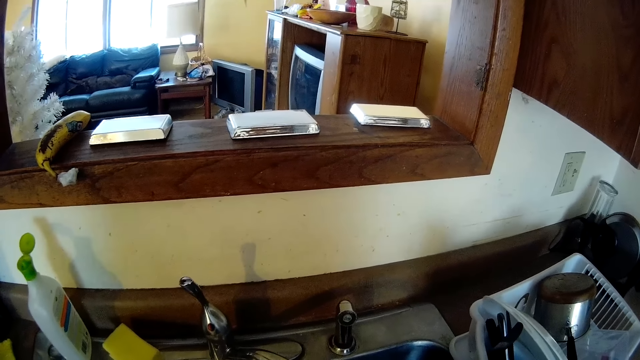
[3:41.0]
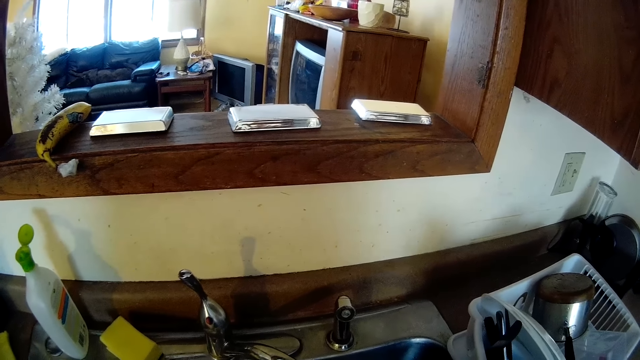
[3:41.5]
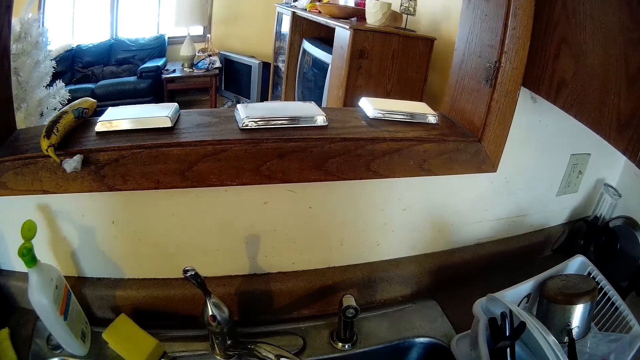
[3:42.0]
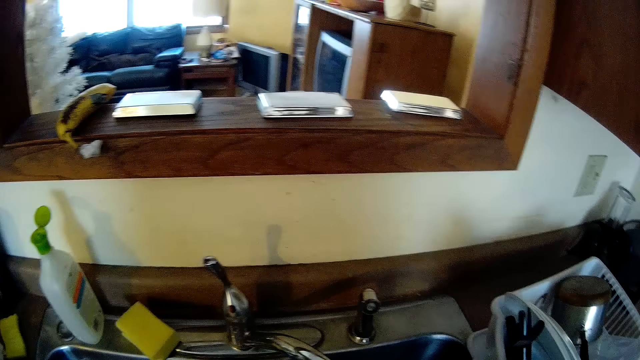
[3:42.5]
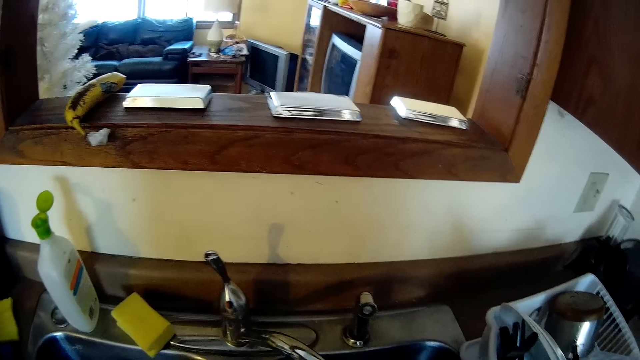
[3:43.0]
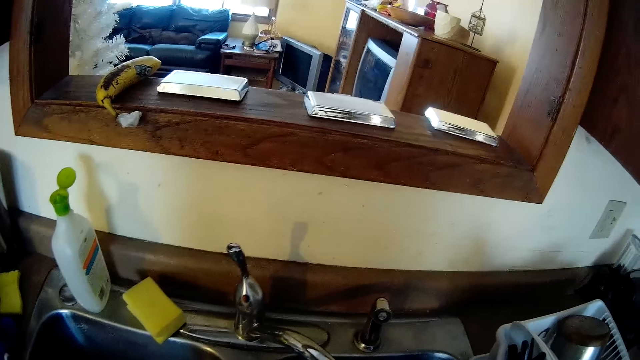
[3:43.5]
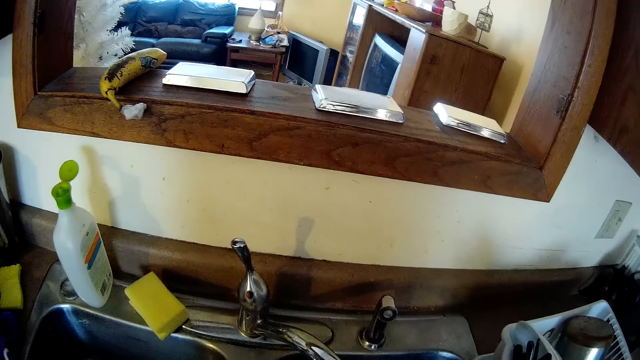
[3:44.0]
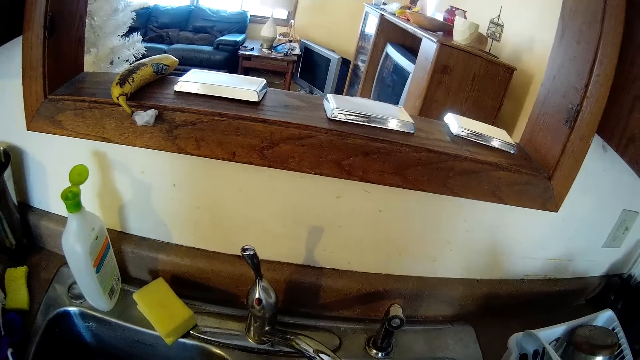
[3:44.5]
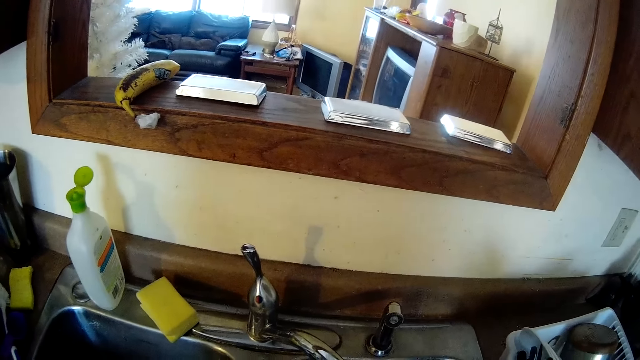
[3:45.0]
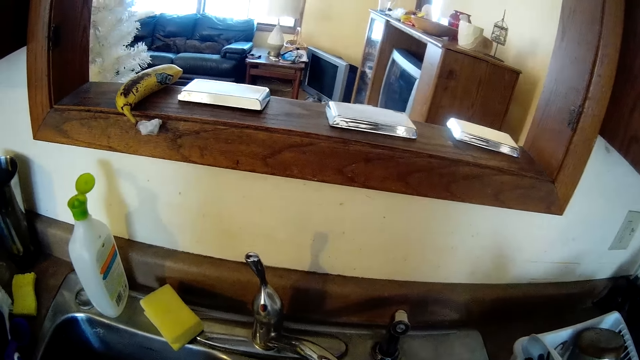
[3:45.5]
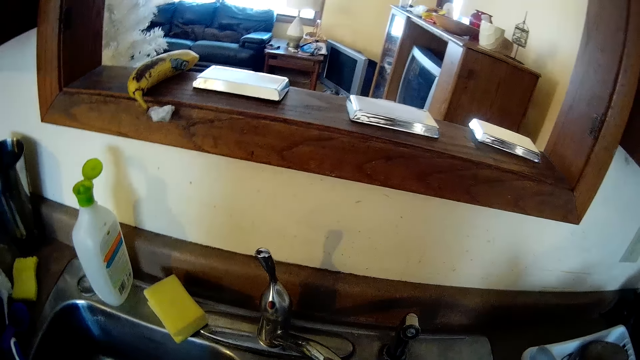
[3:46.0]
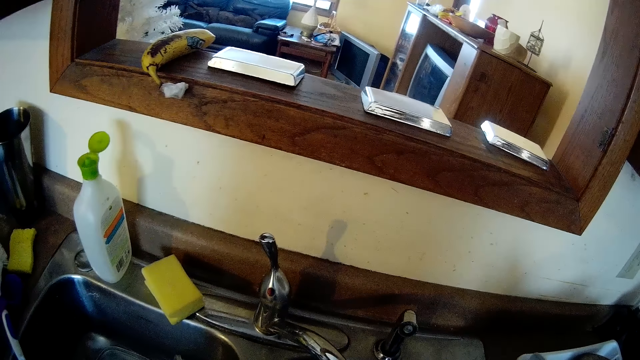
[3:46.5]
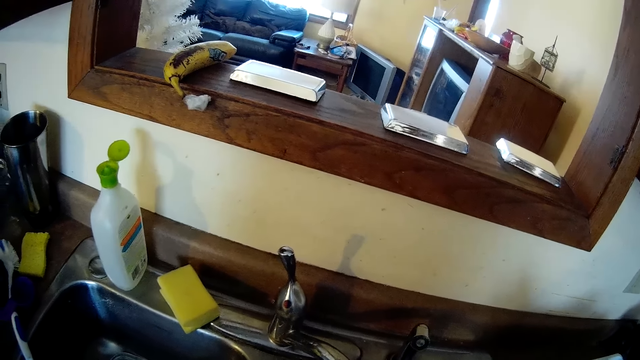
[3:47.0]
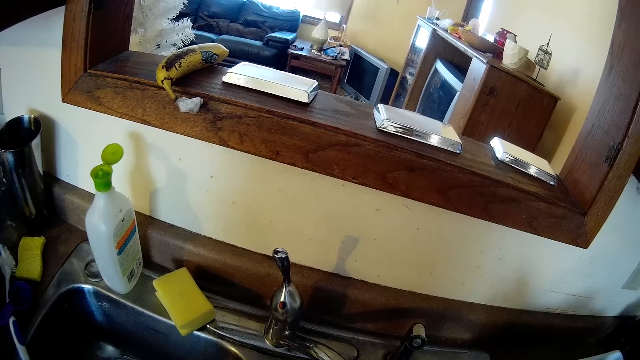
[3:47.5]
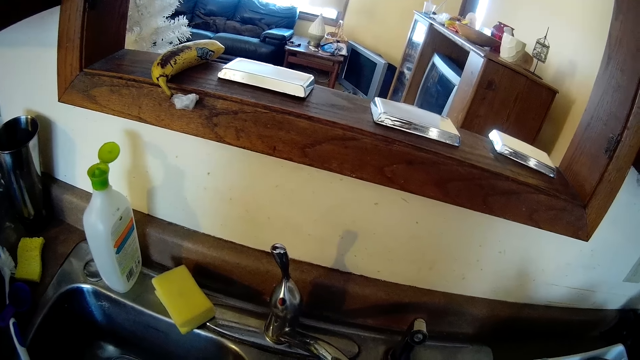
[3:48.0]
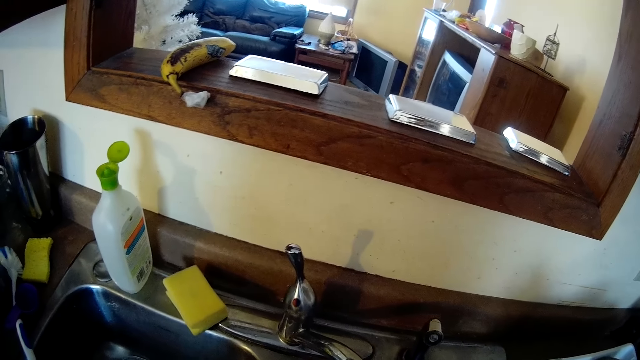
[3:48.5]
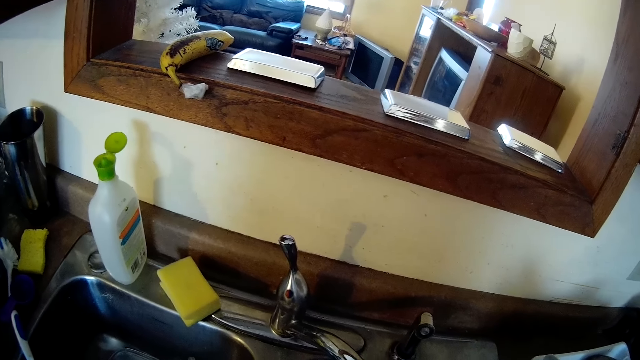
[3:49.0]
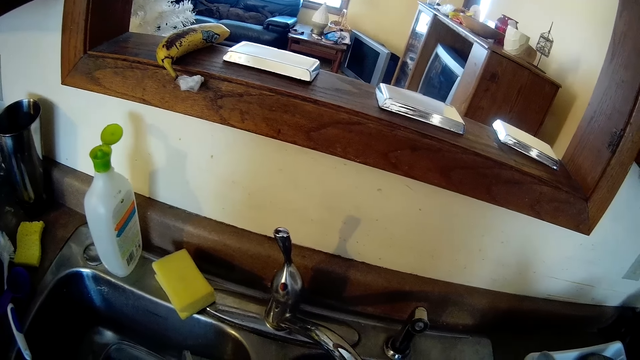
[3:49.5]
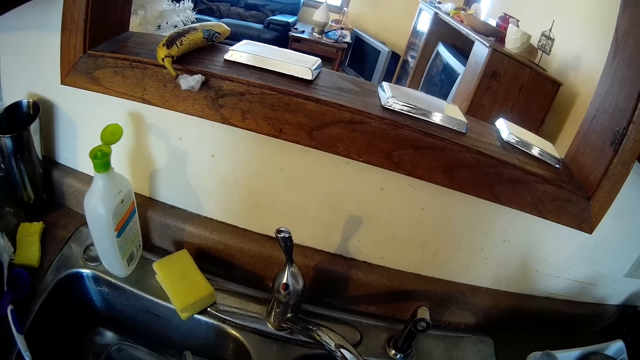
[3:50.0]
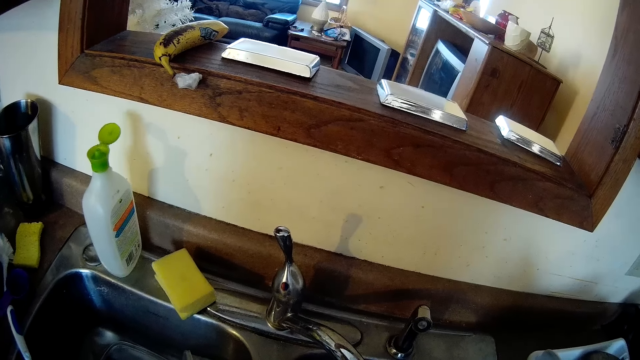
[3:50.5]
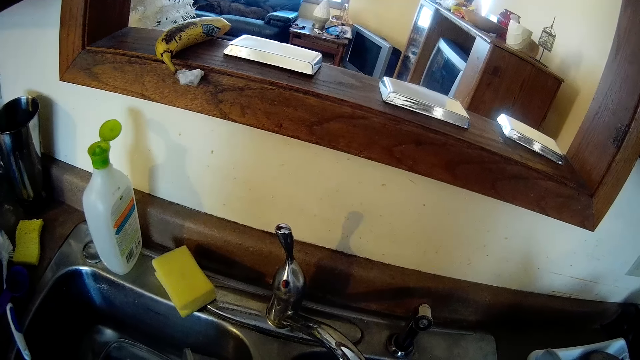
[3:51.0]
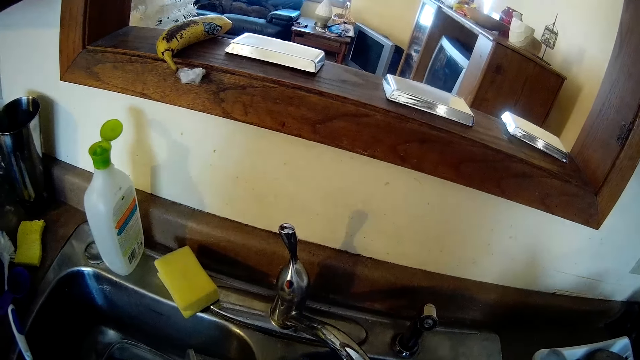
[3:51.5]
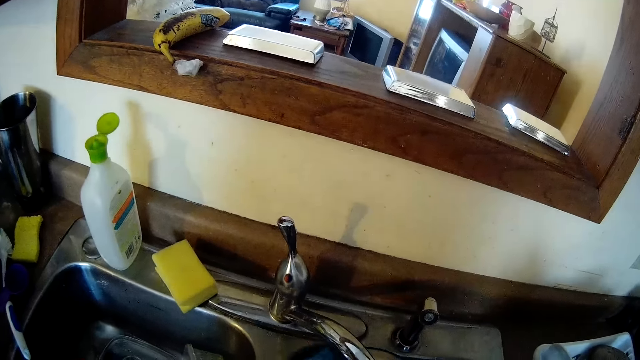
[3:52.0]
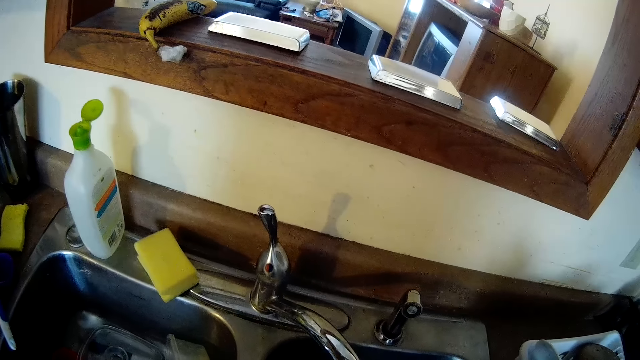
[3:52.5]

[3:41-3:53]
The camera wearer looks at the sink.

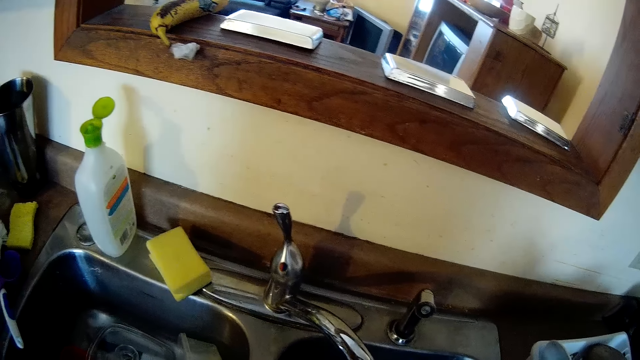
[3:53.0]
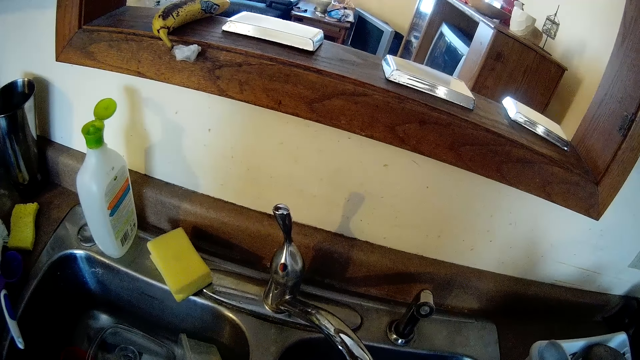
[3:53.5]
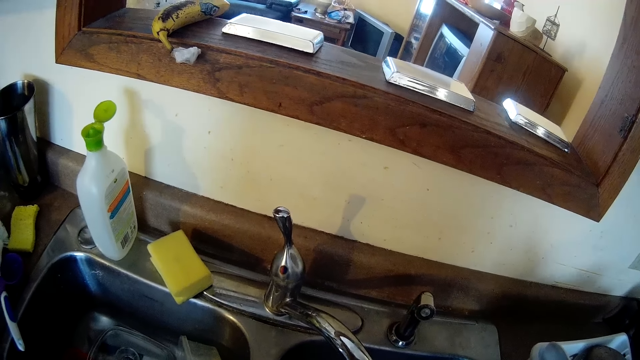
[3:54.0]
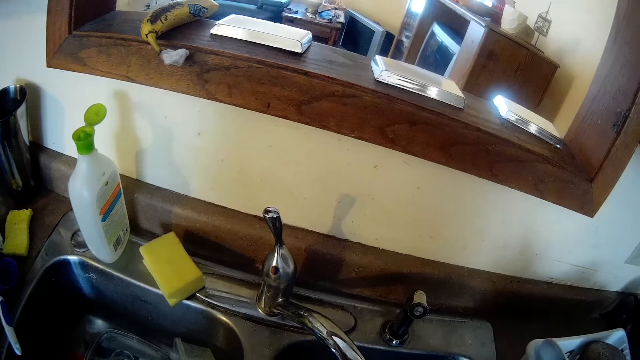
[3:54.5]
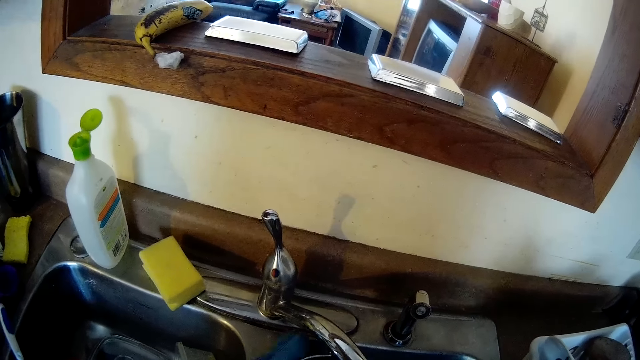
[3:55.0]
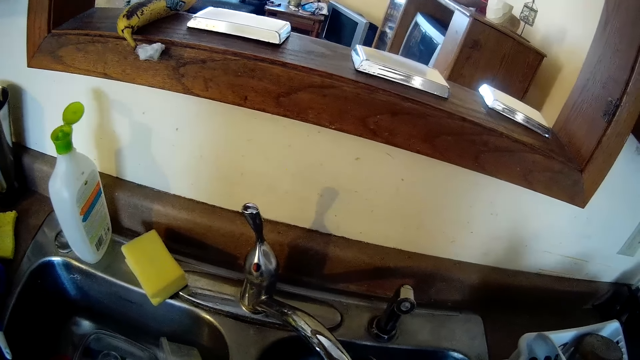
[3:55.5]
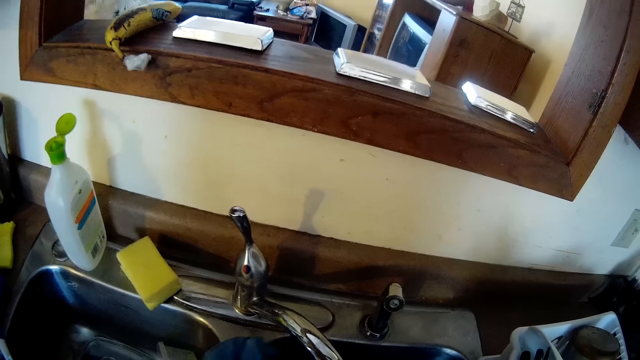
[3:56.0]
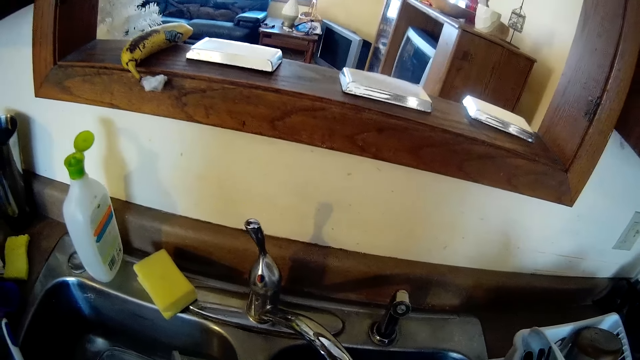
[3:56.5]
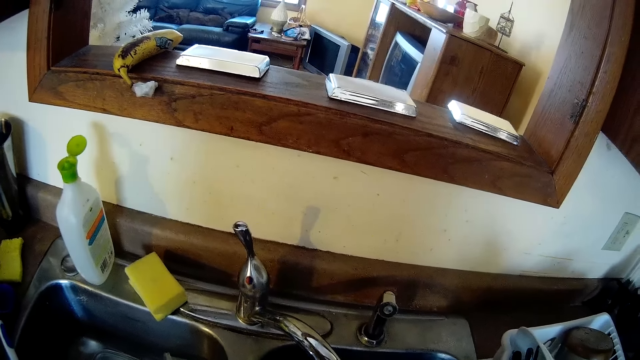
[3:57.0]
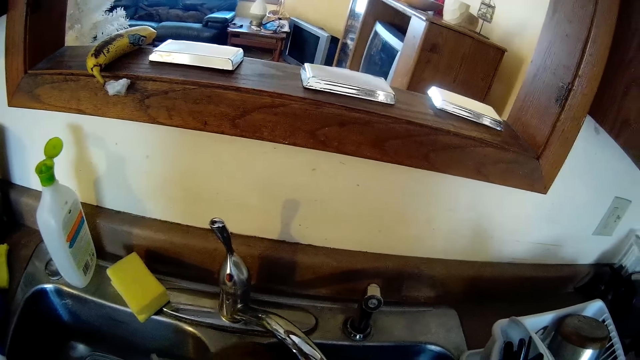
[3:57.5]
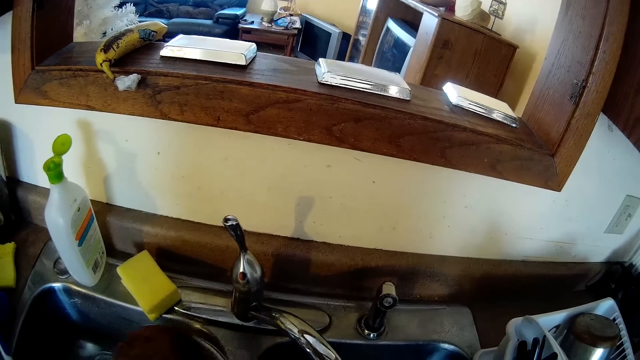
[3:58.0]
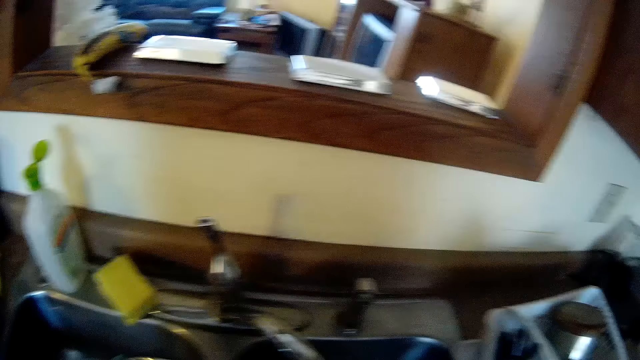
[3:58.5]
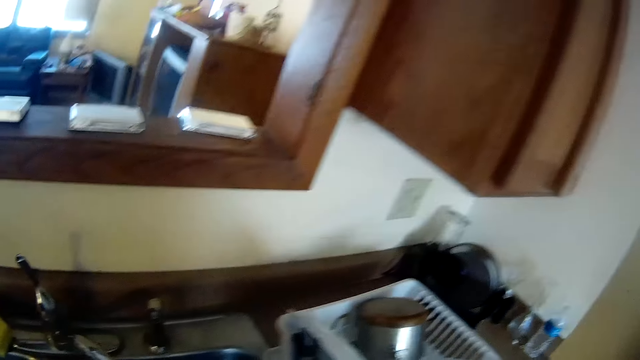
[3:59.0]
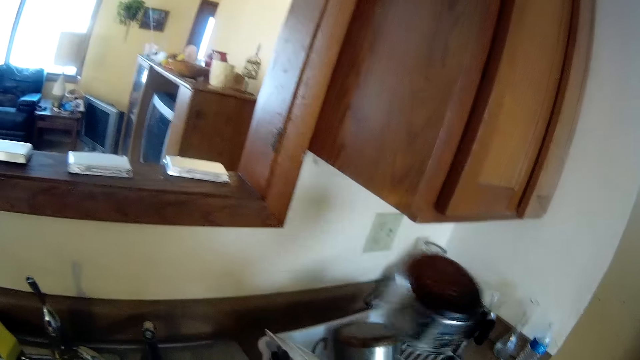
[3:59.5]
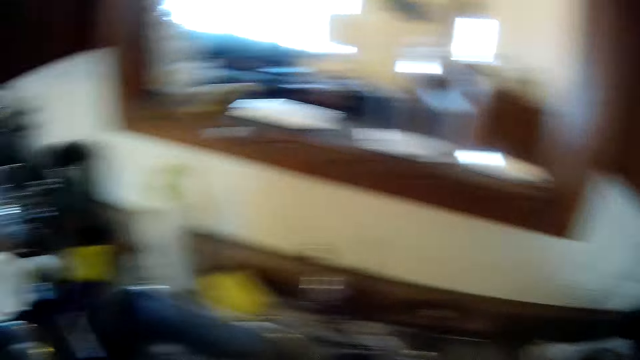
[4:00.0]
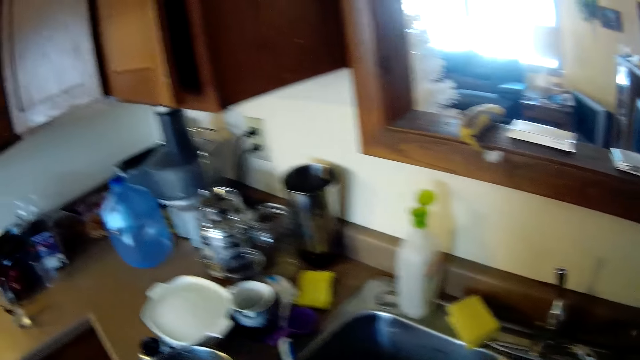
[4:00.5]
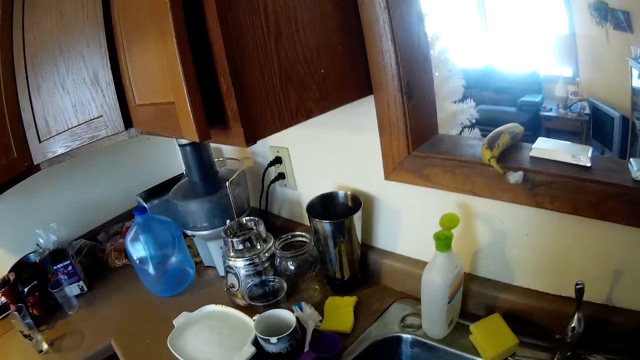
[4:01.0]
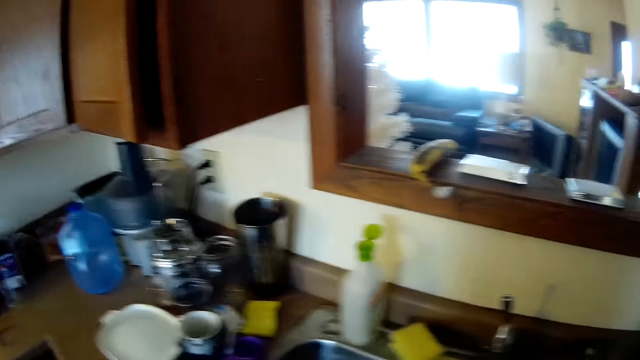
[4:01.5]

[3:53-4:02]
The camera wearer rinses the pot under water from the tap with both gloved hands. He drops the pot on the plate rack with his gloved right hand. He looks around.
